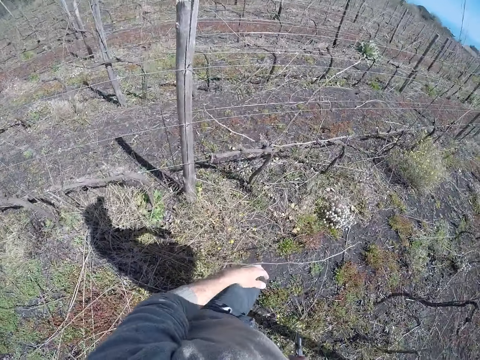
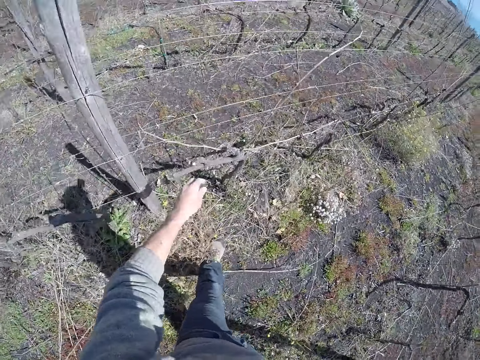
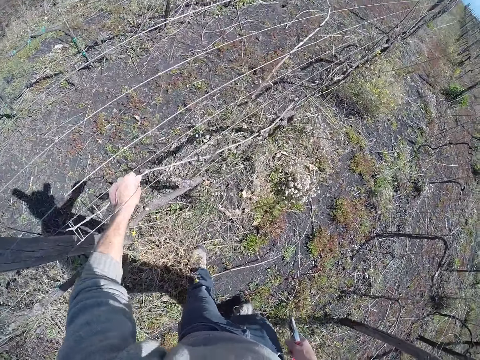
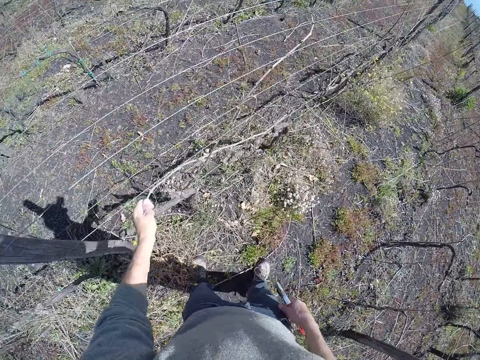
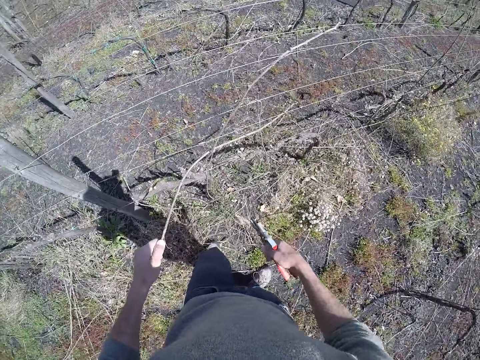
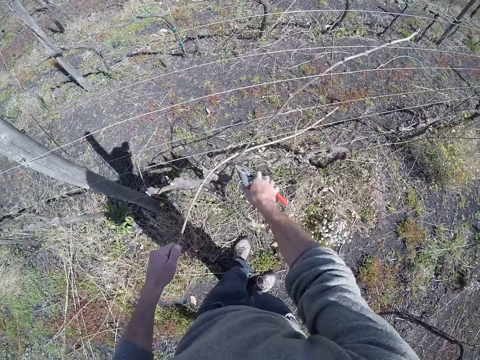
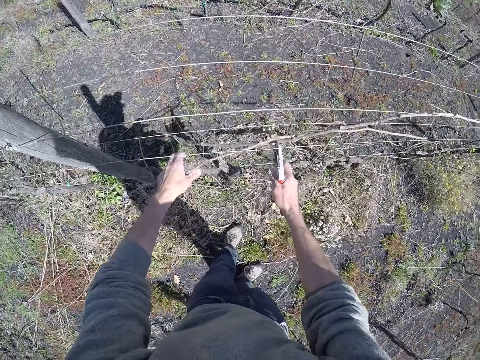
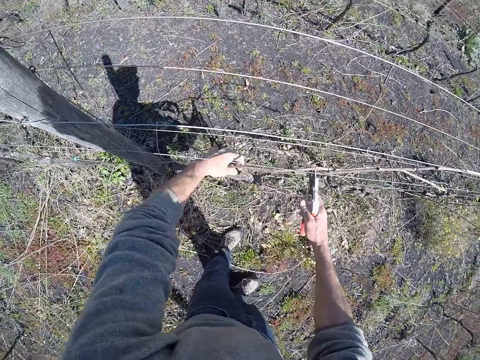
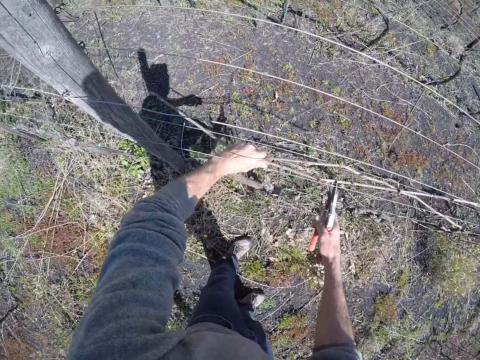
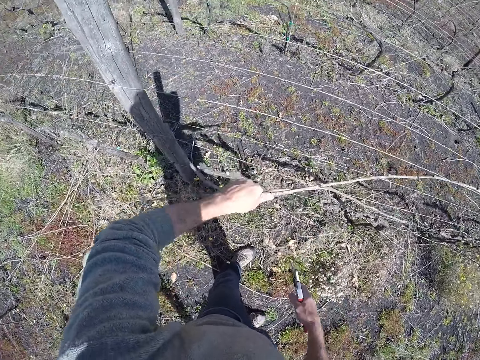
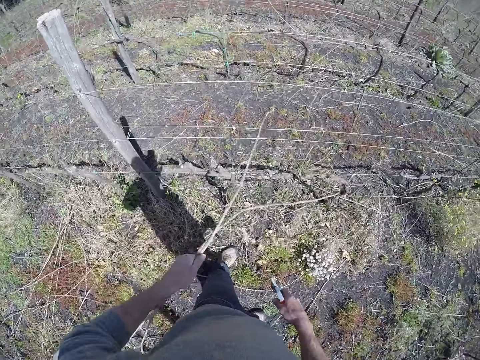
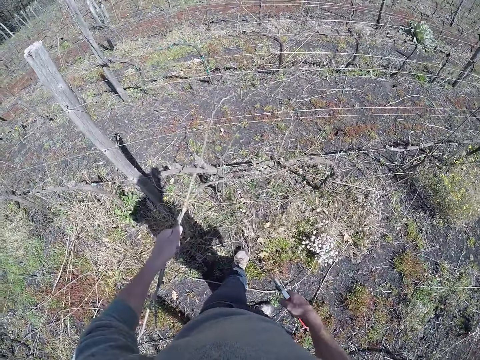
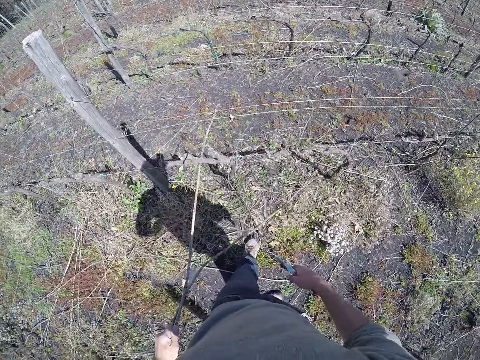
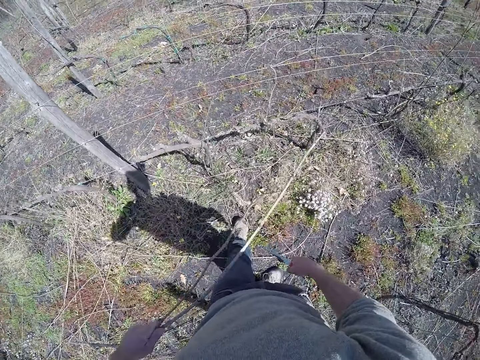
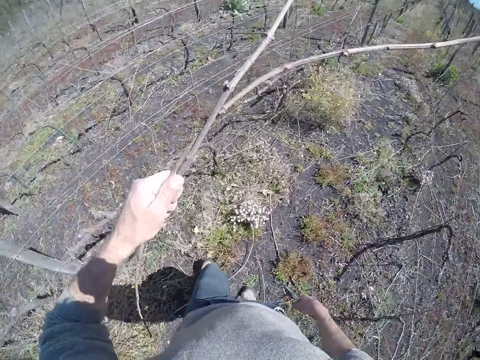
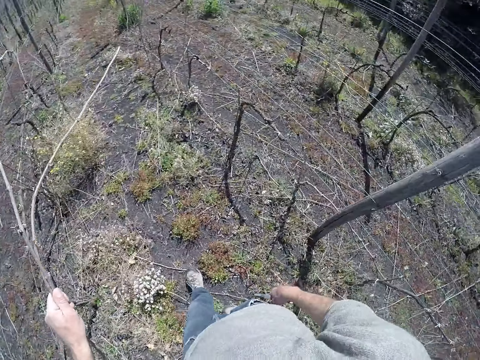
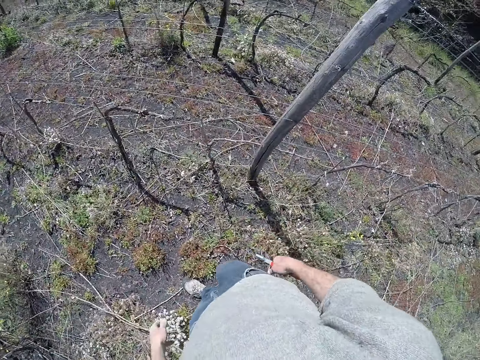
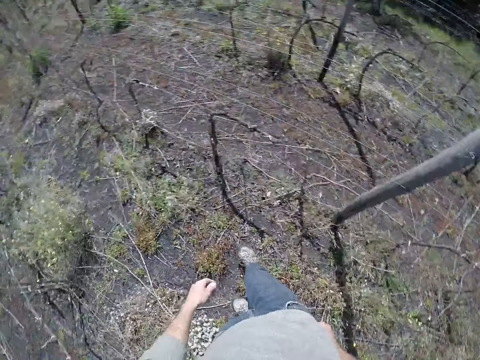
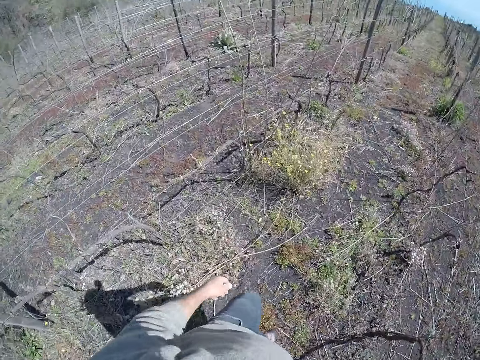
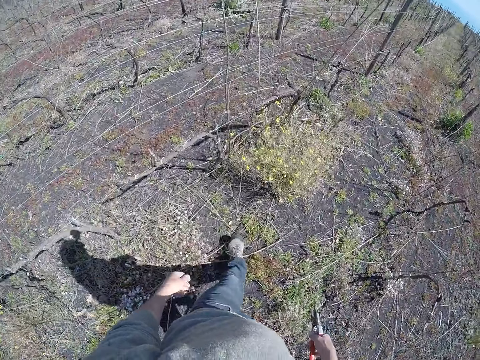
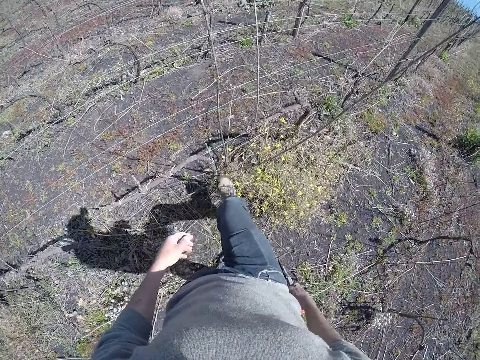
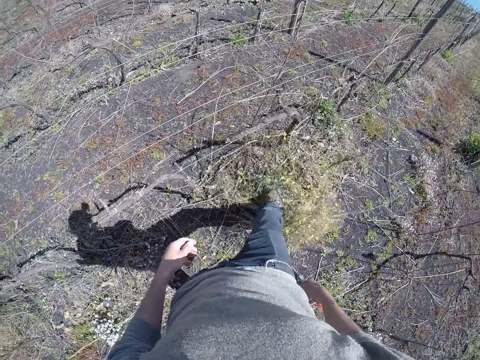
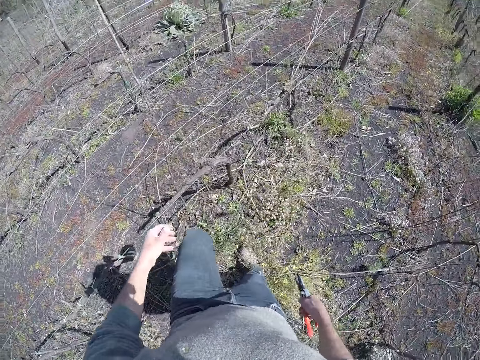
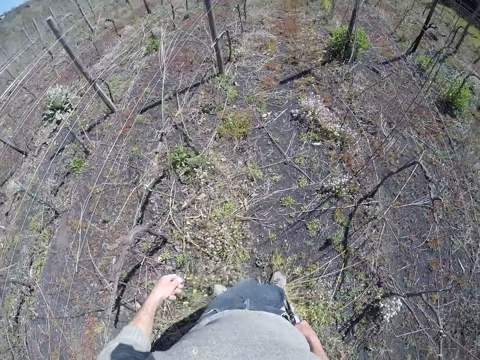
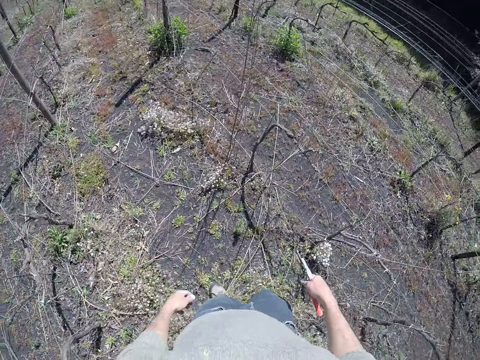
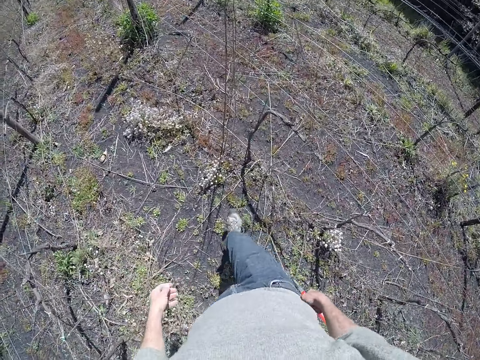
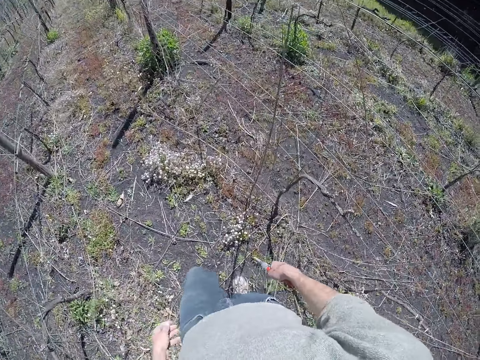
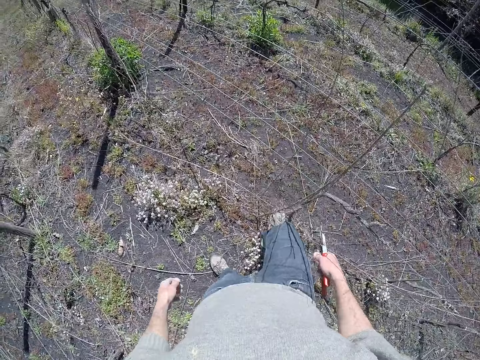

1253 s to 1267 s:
The camera wearer moves around. He pulls a twig from the wire with his left hand. He holds the twig with the pruner in his right hand. He throws a branch on the ground. He drops the twigs on the ground with his left hand. He moves around. He clears a twig attached to grass with his right leg.

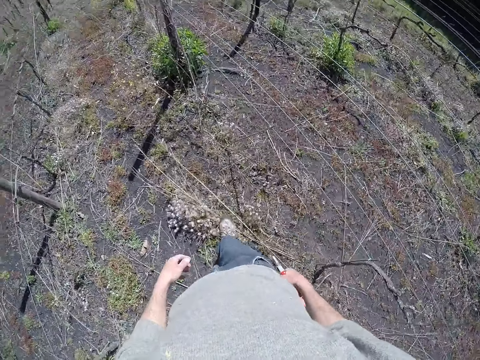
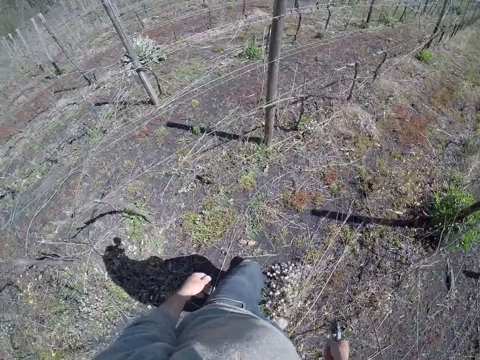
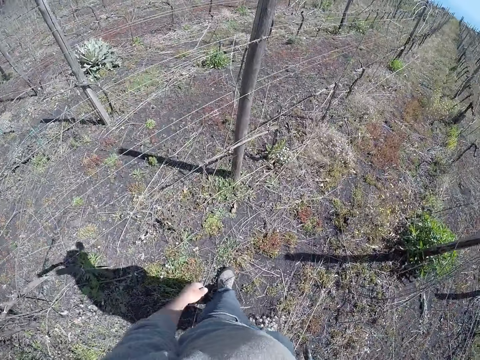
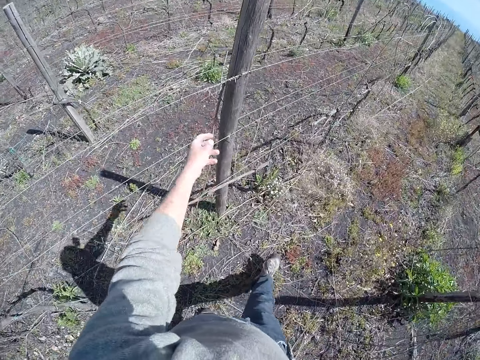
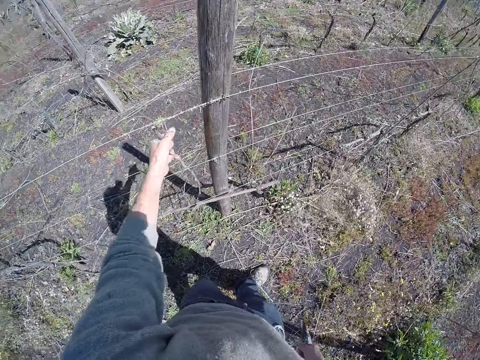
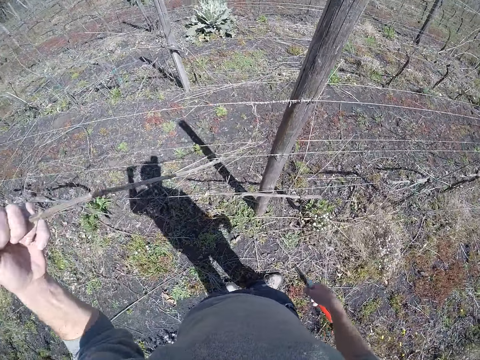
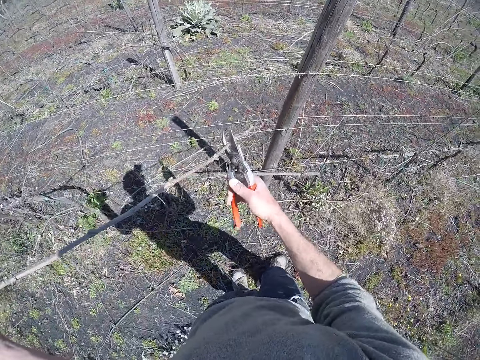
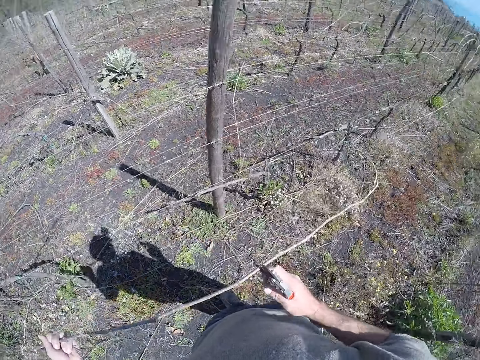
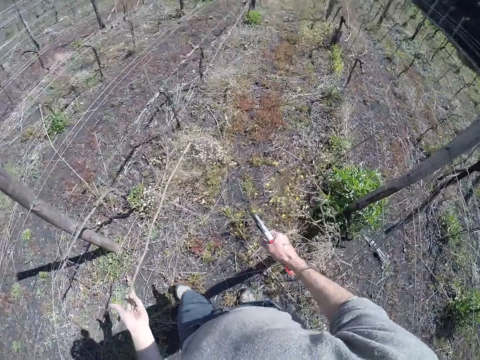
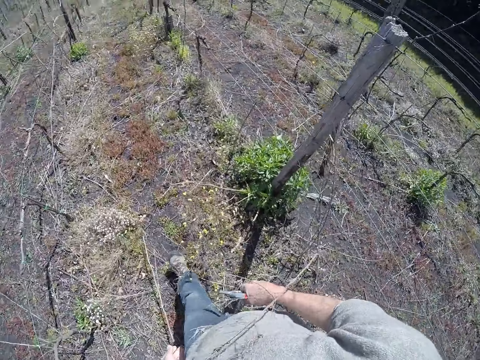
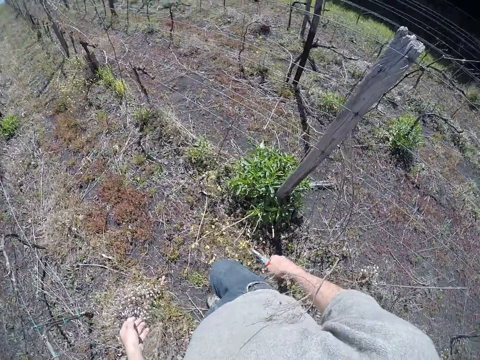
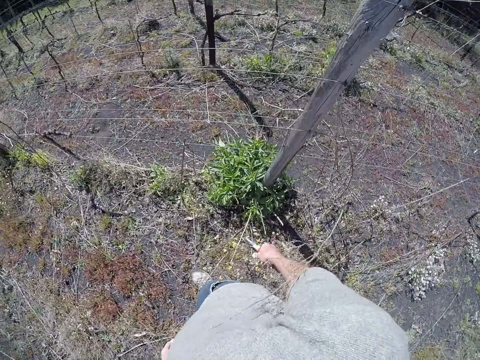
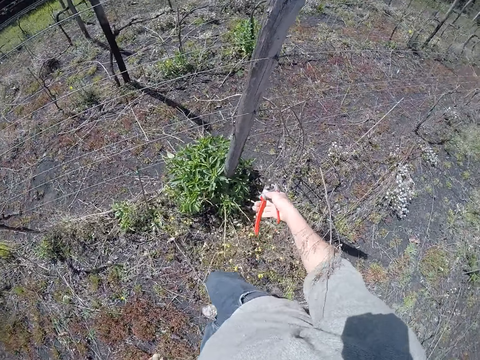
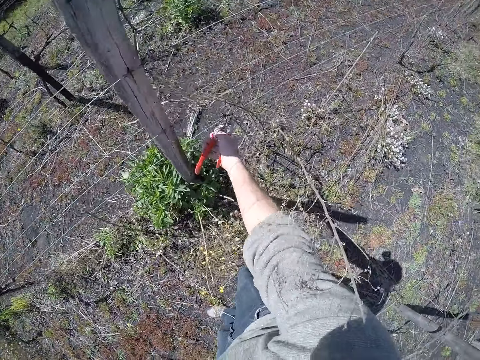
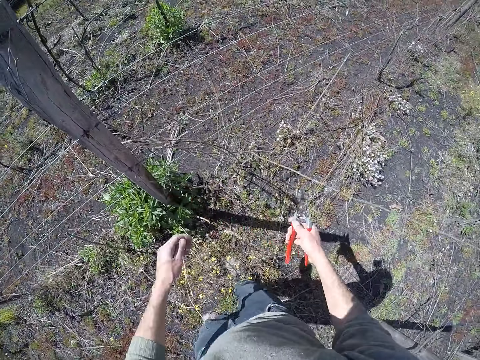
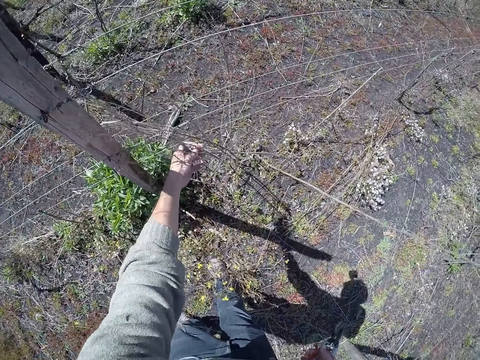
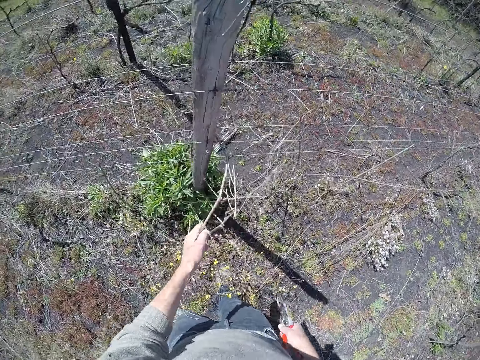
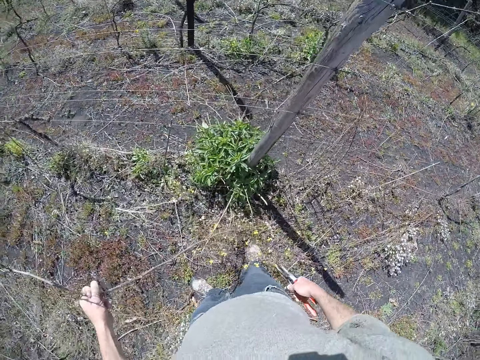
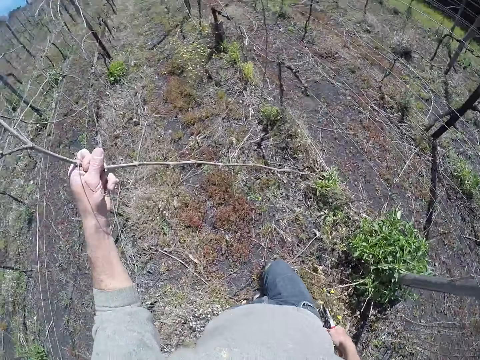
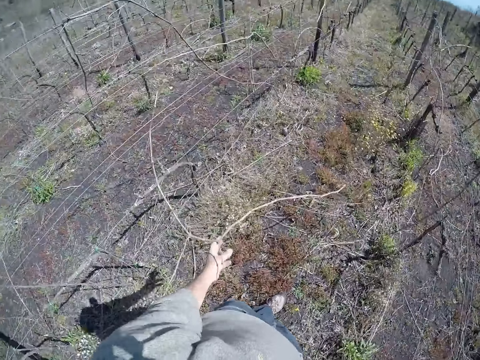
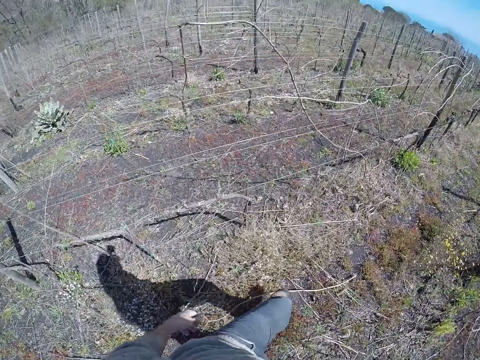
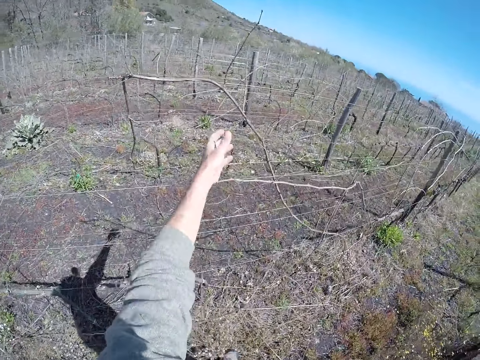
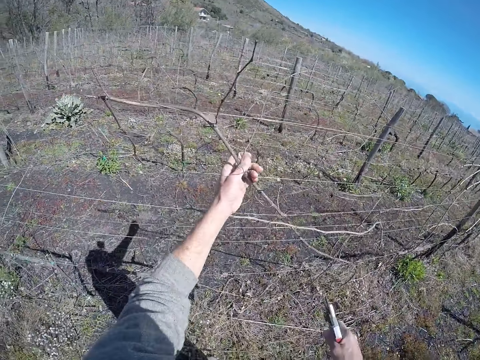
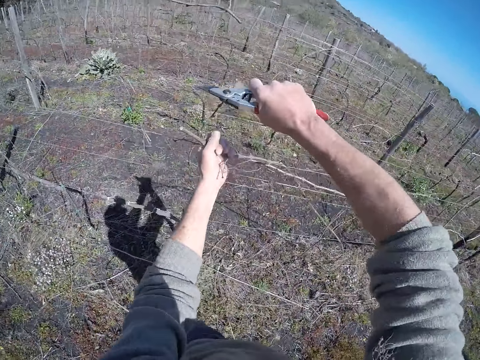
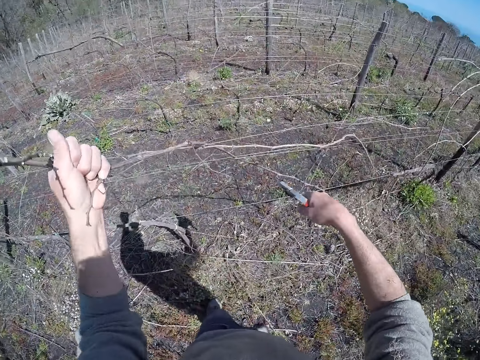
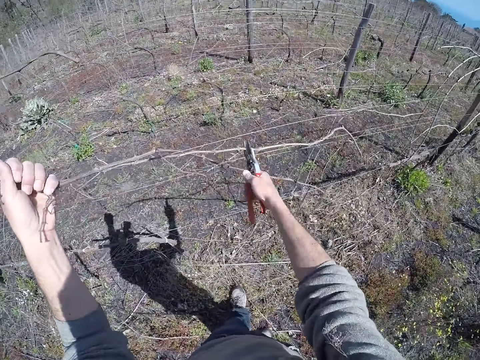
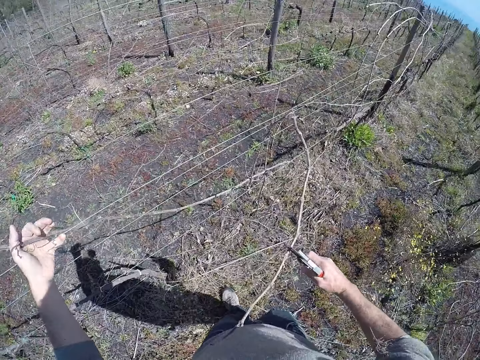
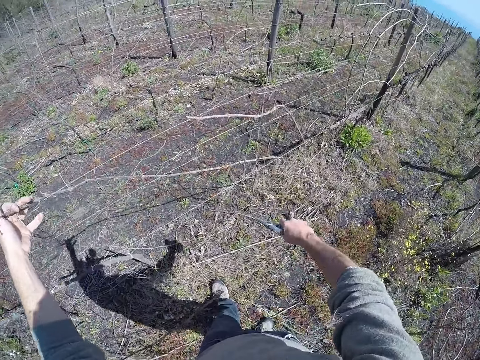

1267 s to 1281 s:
The camera wearer pulls a twig from the wire with his left hand. He cuts the twig with the pruner in his right hand. He drops the twig on the ground with his left hand. He moves around. He cuts a twig with the pruner in his right hand. He pulls the twig from the wire with his left hand. He drops the twig on the ground with his left hand. He pulls a twig from the wire with his left hand. He cuts the twig with the pruner in his right hand.
